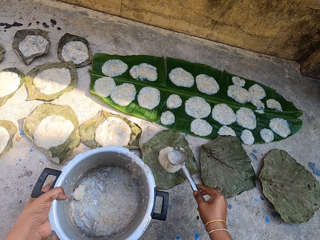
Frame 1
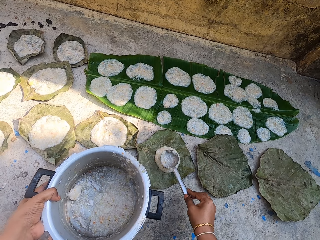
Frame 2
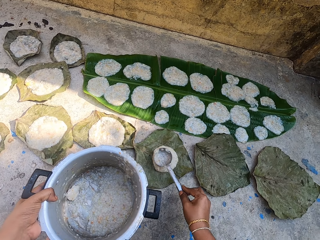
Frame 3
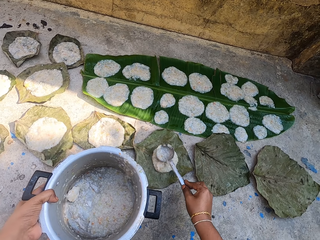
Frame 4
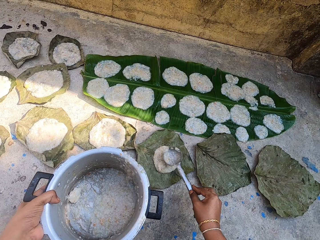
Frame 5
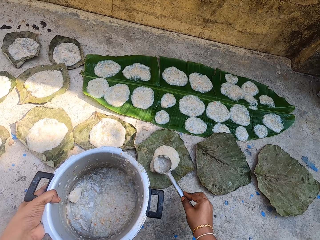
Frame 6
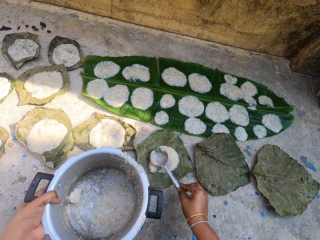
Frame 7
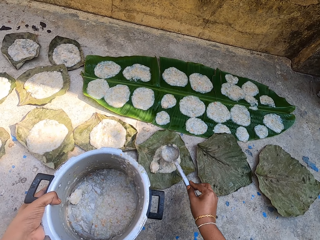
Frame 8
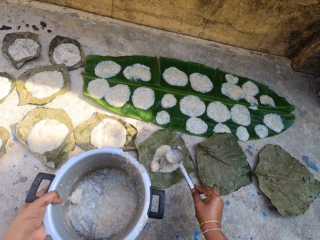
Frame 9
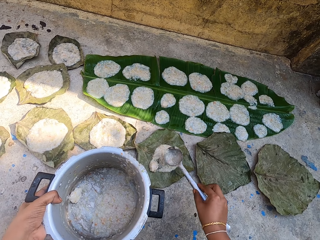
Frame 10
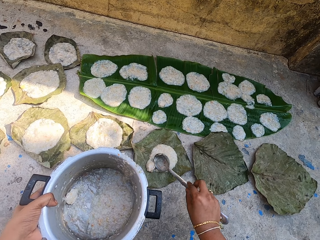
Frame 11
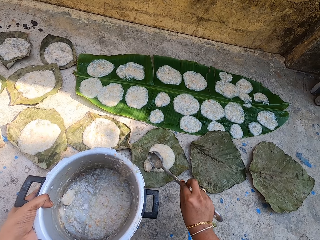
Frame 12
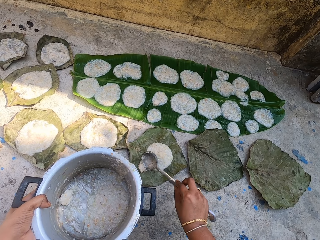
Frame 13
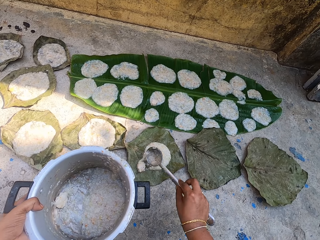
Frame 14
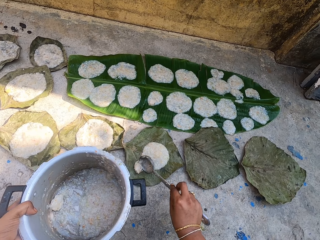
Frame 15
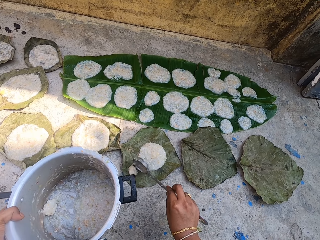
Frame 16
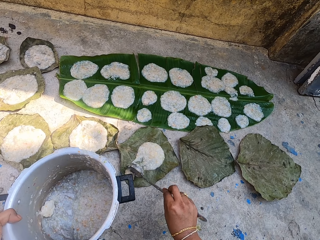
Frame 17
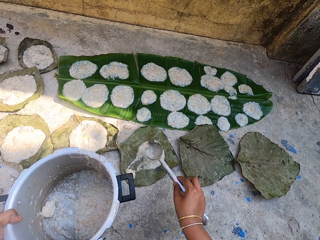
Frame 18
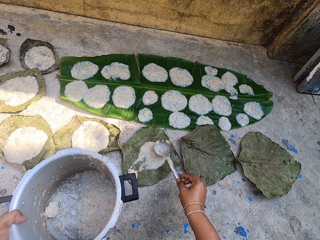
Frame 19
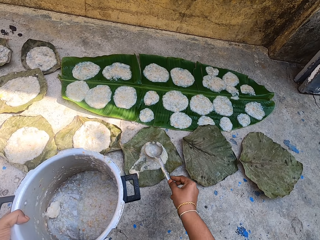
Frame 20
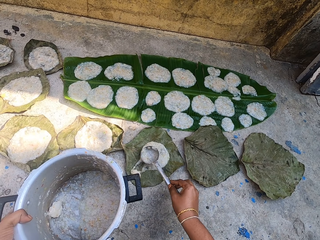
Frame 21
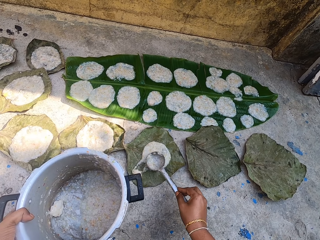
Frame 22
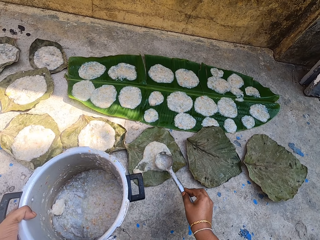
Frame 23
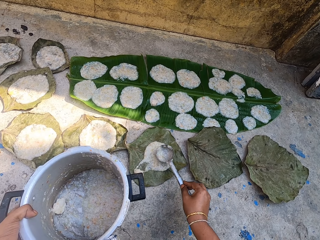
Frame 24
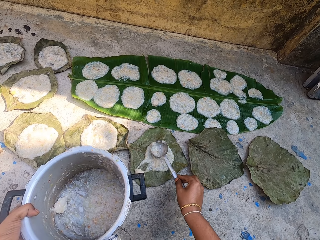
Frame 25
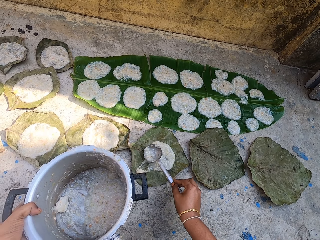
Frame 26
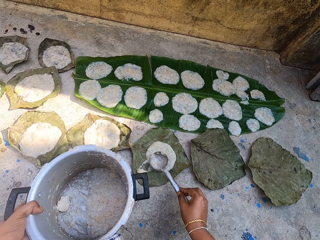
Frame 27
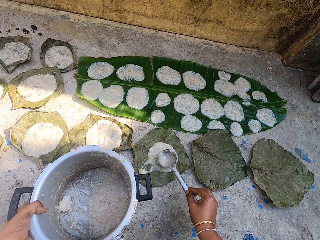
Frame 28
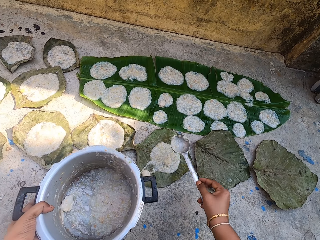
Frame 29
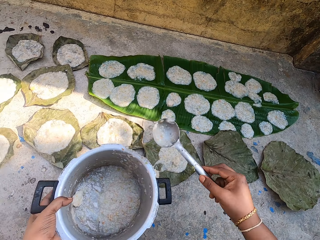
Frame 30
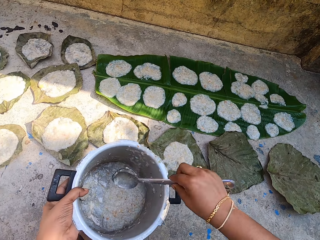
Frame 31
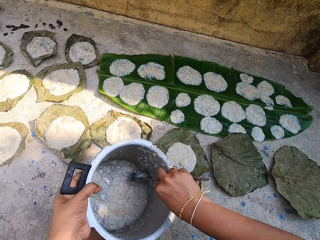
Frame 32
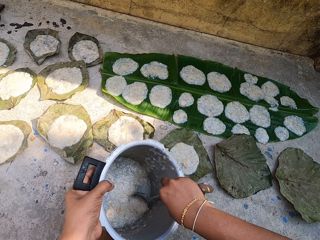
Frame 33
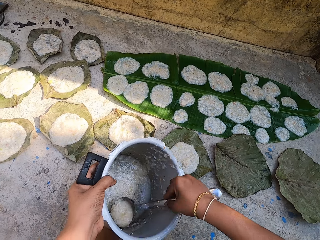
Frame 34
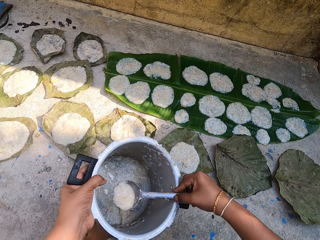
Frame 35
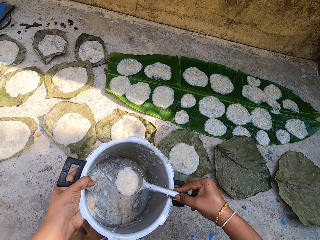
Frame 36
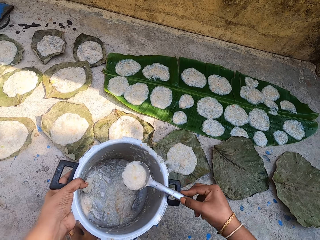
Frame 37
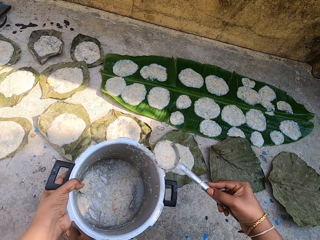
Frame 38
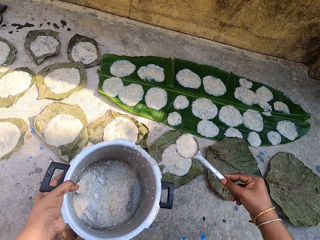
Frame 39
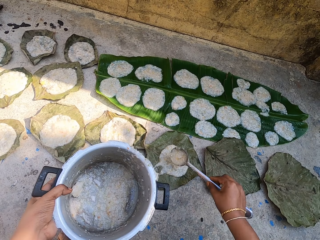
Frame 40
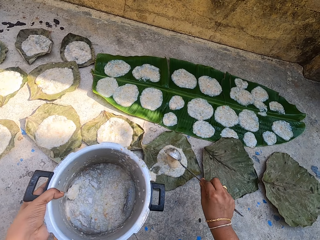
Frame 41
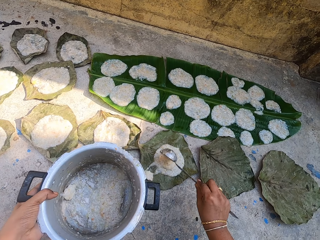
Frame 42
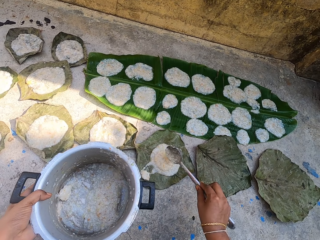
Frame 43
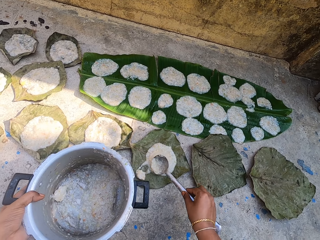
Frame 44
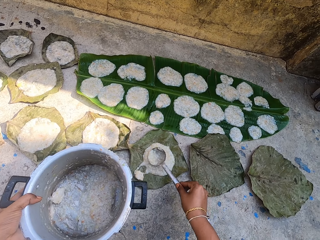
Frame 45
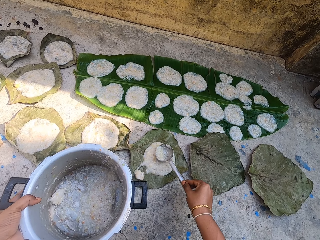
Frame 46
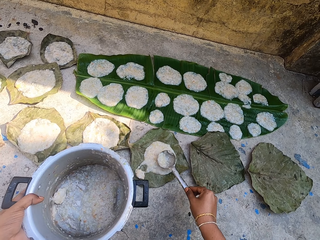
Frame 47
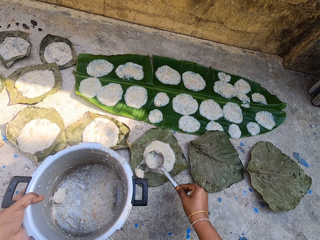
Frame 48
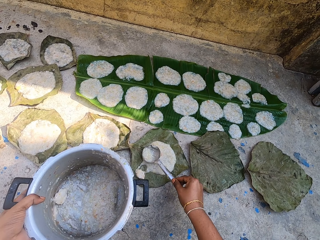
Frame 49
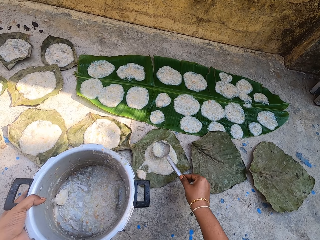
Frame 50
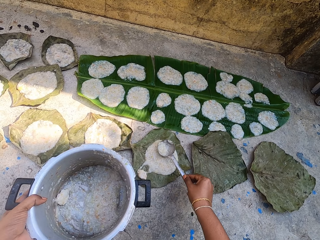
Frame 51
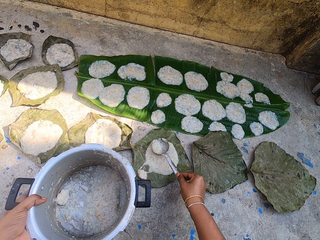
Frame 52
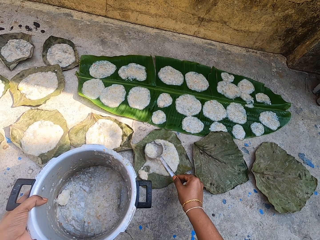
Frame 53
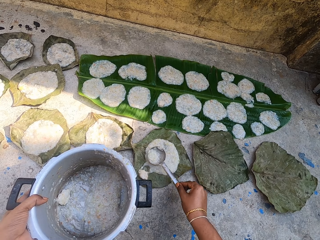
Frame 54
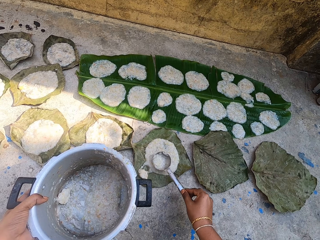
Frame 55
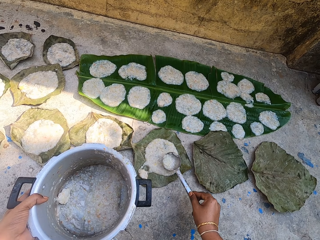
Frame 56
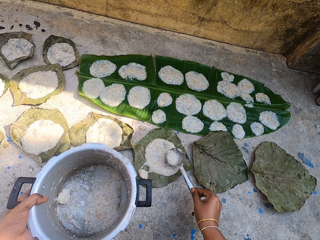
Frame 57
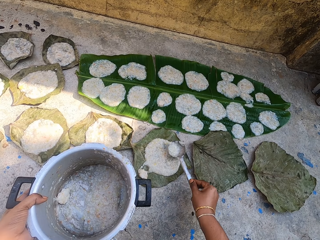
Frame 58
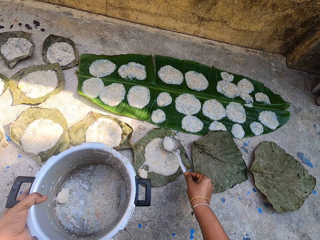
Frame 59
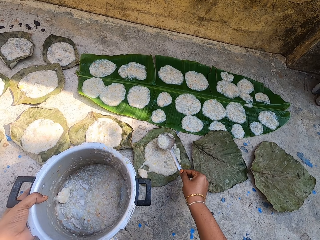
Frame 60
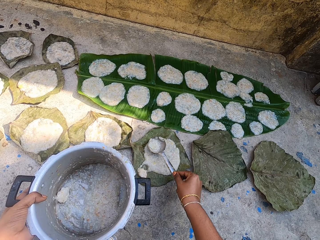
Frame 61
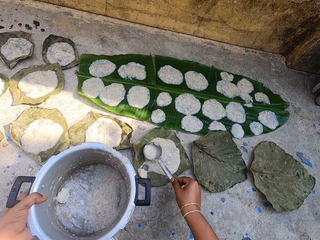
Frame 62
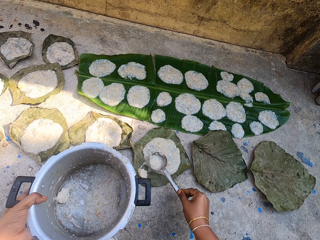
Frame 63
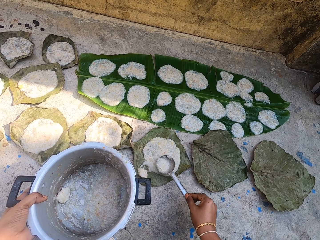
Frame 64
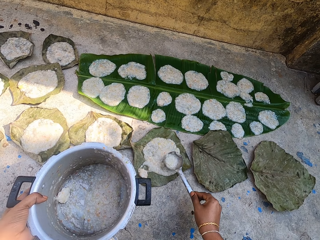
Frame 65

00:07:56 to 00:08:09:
The camera wearer spreads the food on the leaf on the floor with a serving spoon. They scoop the food in the cooking pot with the serving spoon. They put the food on the leaf on the floor with a spoon. They spread the food on the leaf on the floor with the serving spoon.

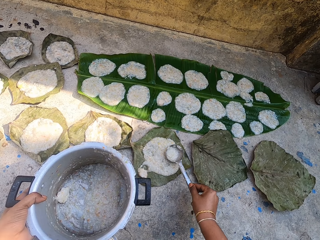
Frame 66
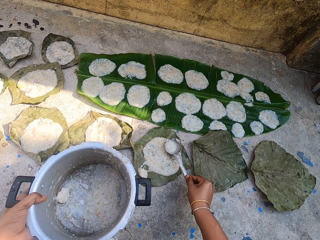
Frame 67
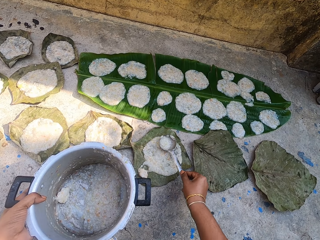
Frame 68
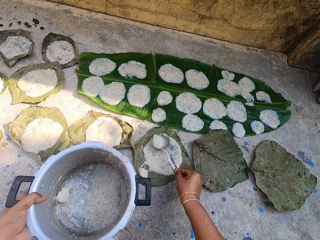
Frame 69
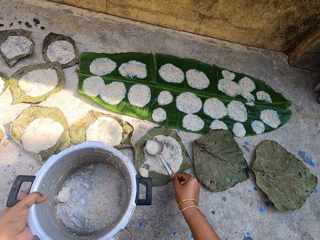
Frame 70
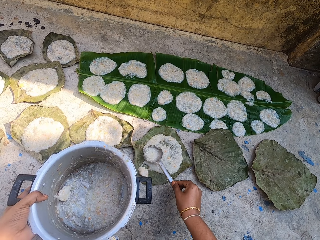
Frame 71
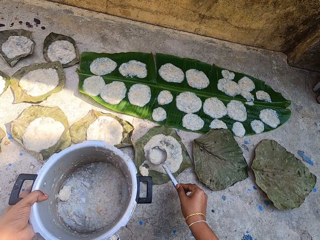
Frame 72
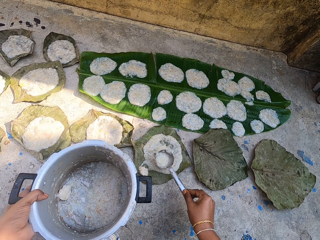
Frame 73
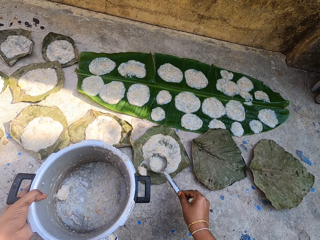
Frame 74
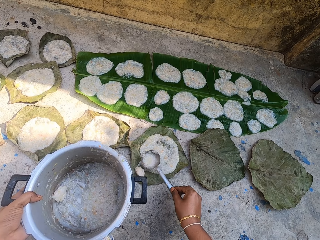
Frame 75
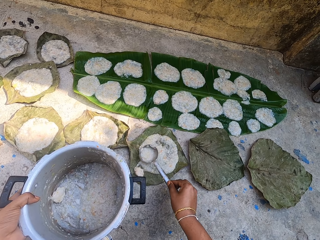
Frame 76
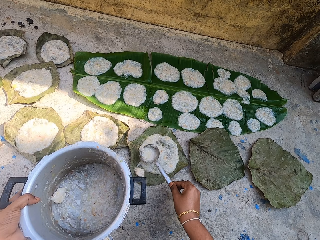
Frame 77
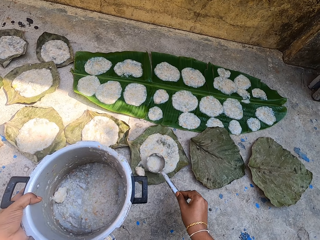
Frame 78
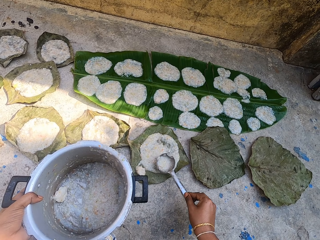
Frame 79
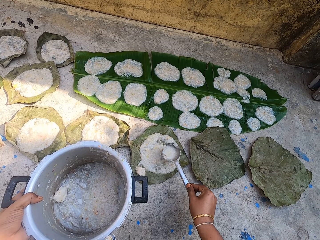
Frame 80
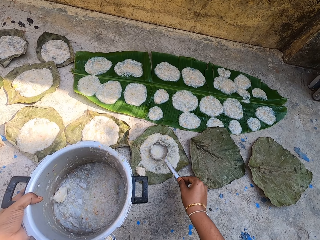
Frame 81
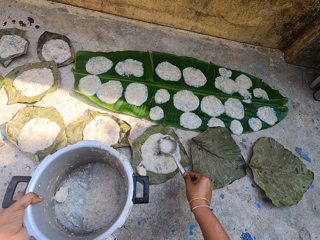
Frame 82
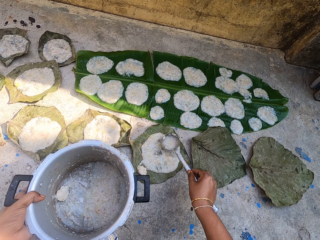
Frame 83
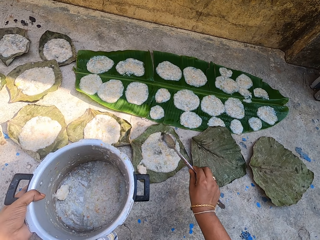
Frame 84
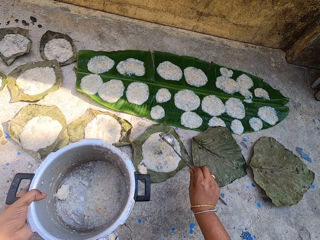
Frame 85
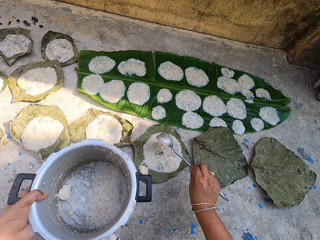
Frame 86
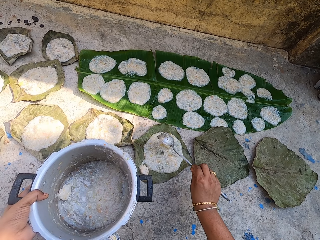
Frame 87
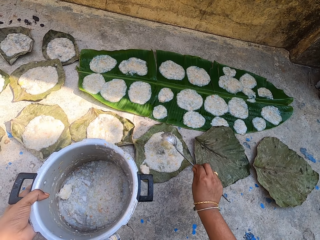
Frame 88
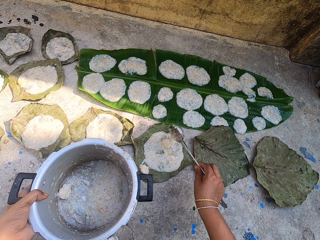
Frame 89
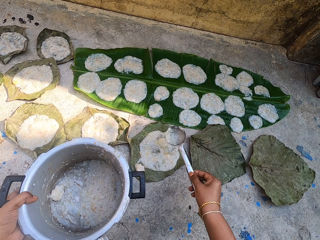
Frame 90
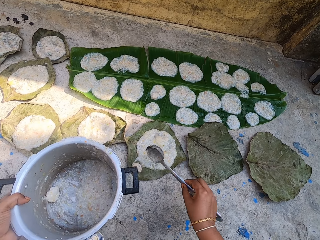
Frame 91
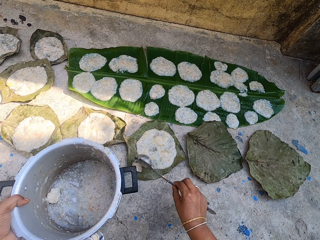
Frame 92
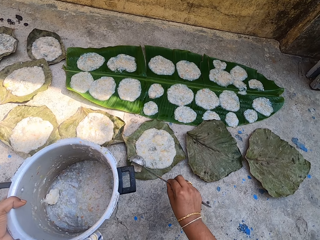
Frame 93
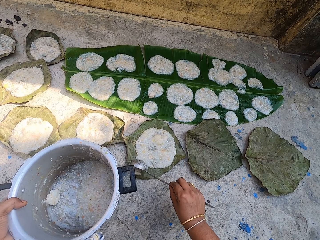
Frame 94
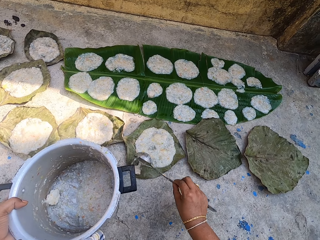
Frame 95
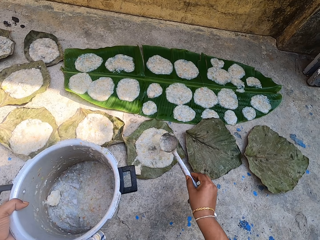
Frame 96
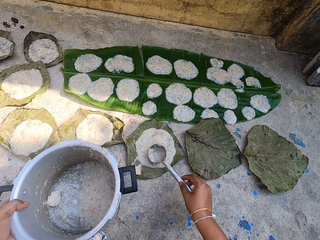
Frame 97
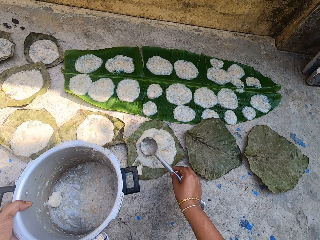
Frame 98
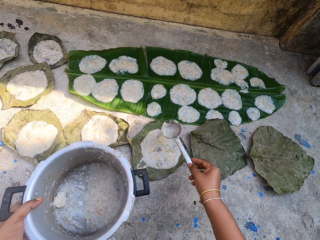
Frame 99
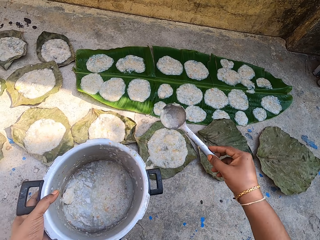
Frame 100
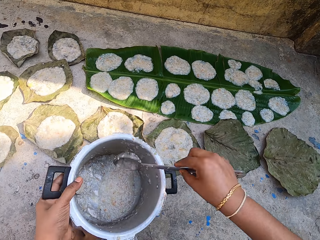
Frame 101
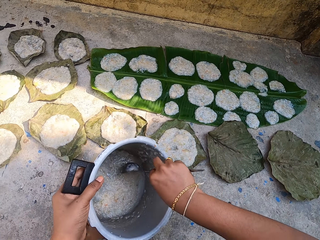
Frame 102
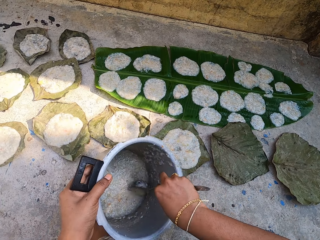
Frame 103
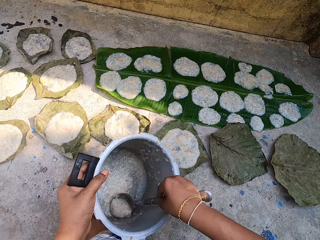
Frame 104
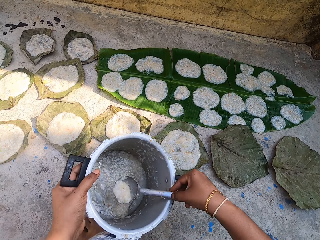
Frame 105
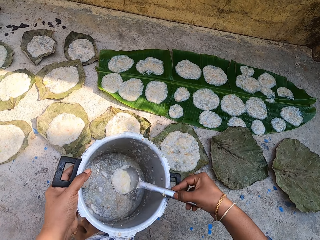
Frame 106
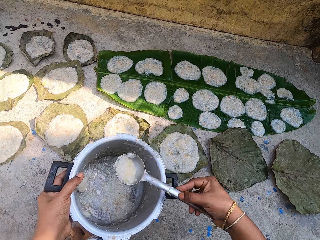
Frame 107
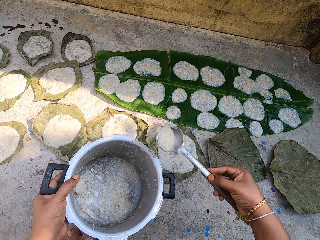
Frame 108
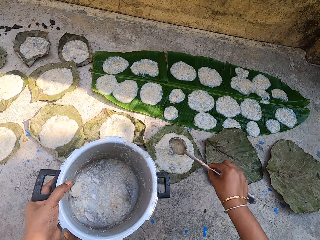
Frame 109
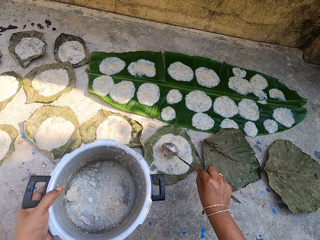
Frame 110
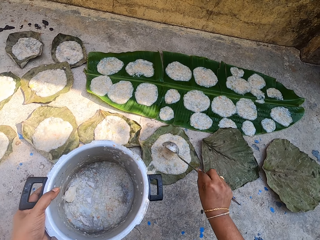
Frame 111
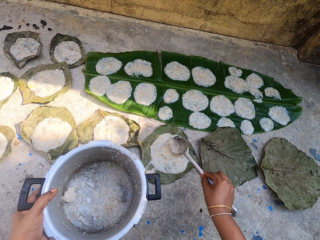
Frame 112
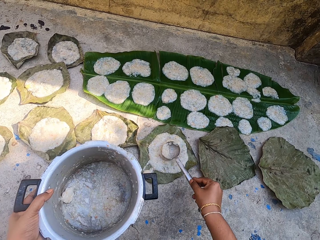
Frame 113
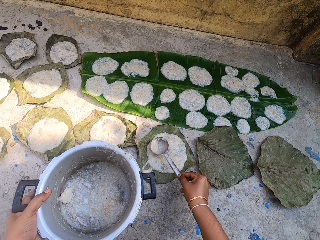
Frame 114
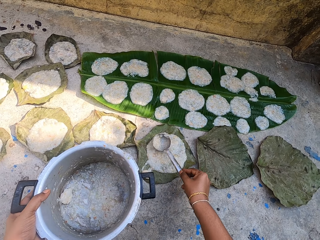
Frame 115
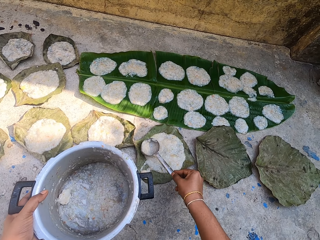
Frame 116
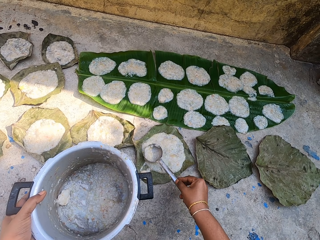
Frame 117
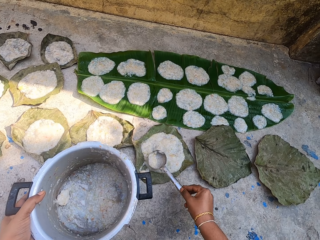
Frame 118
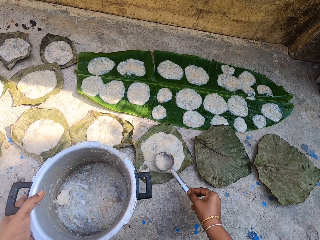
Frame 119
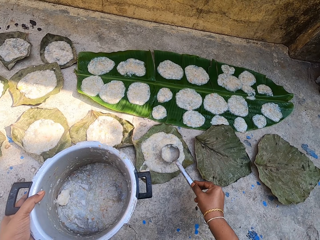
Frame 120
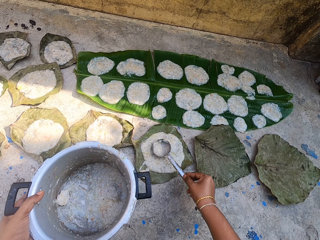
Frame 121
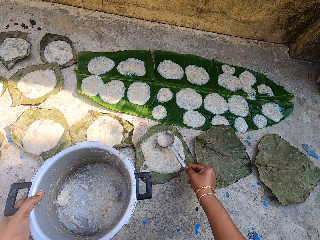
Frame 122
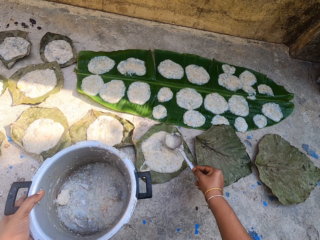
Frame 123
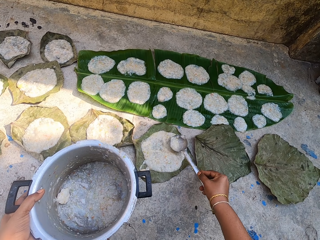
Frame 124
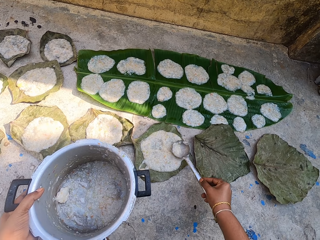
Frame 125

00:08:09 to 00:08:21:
The camera wearer puts something on the leaf with a spoon. They move something on the leaf with the spoon. They scoop the food in the cooking pot with a serving spoon. They put the food on the leaf on the floor with the spoon. They spread the food on the leaf on the floor with the serving spoon.
